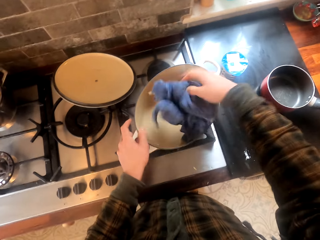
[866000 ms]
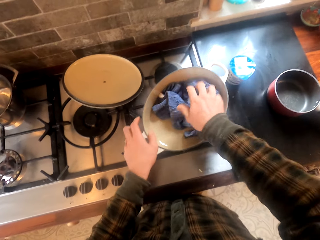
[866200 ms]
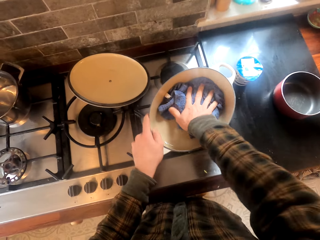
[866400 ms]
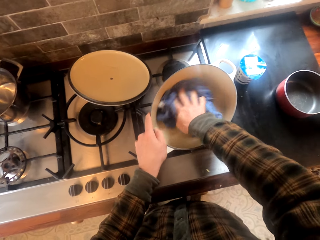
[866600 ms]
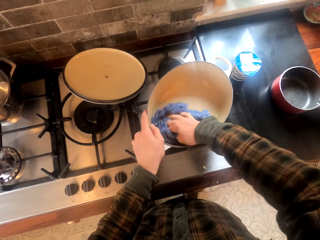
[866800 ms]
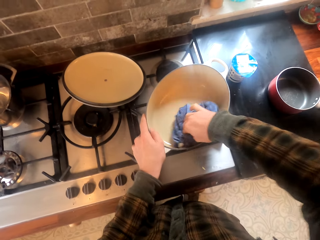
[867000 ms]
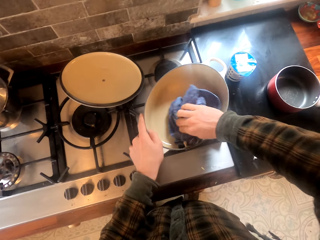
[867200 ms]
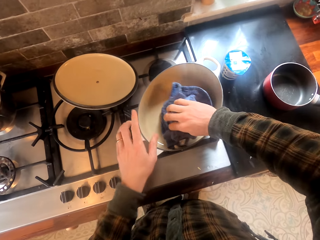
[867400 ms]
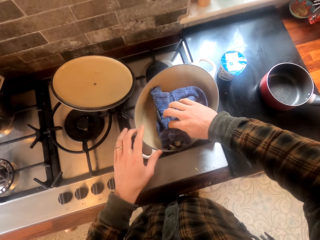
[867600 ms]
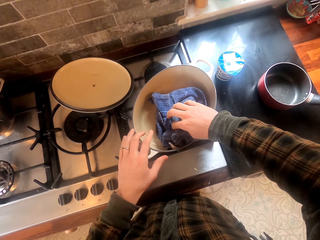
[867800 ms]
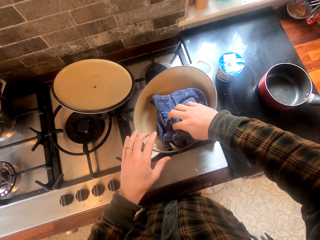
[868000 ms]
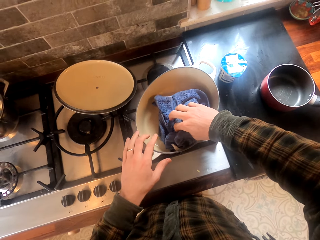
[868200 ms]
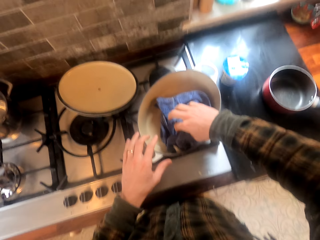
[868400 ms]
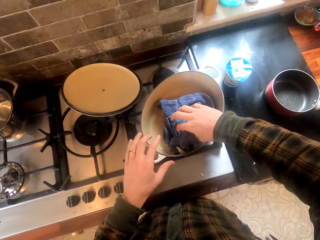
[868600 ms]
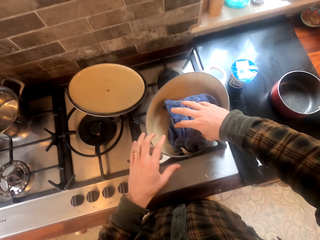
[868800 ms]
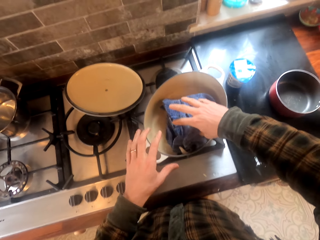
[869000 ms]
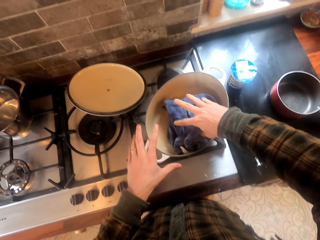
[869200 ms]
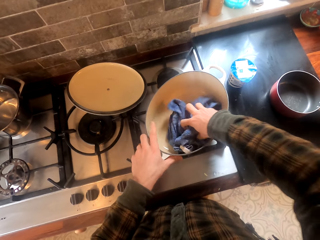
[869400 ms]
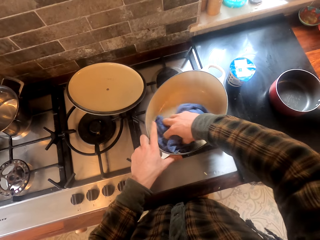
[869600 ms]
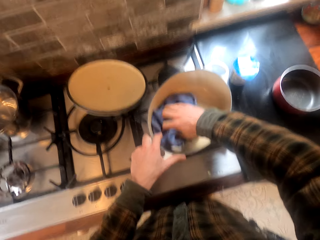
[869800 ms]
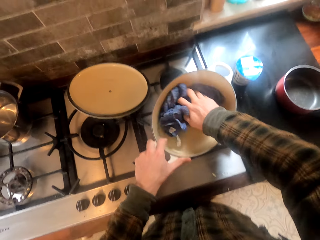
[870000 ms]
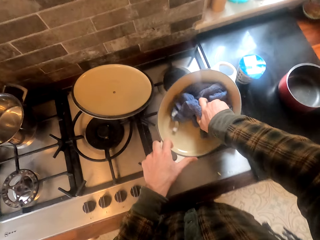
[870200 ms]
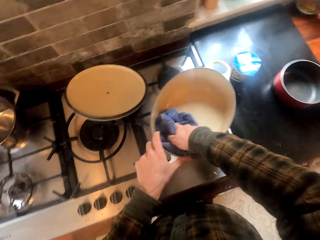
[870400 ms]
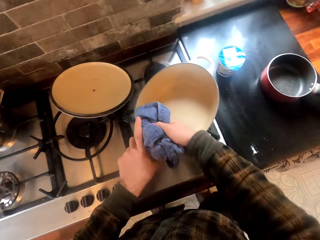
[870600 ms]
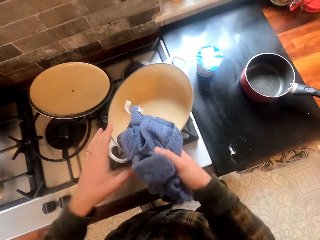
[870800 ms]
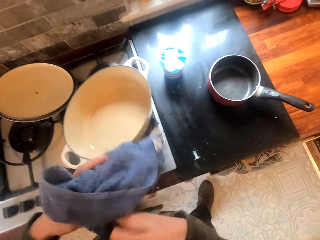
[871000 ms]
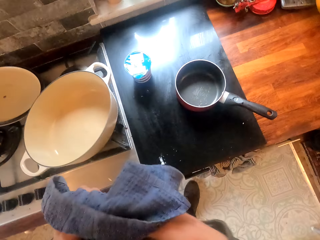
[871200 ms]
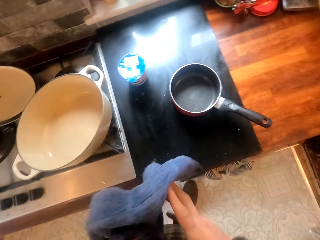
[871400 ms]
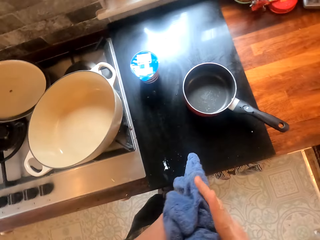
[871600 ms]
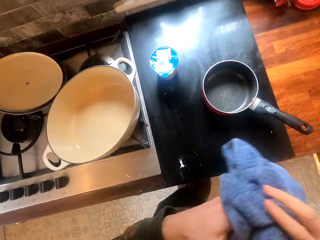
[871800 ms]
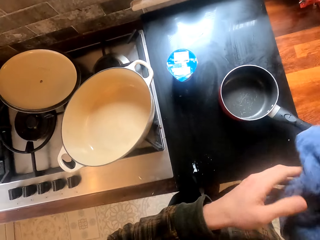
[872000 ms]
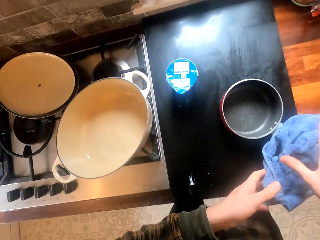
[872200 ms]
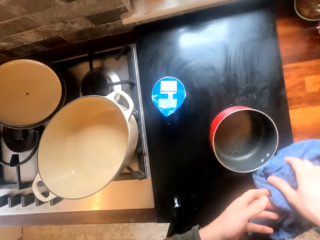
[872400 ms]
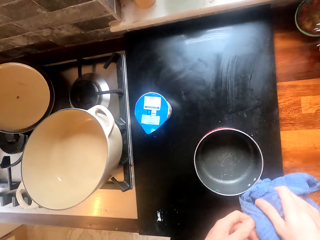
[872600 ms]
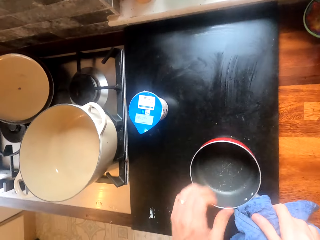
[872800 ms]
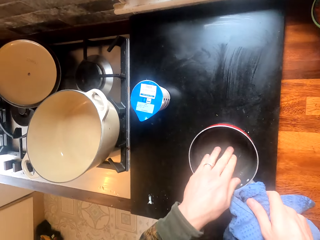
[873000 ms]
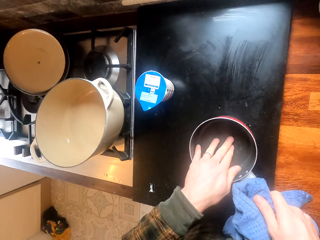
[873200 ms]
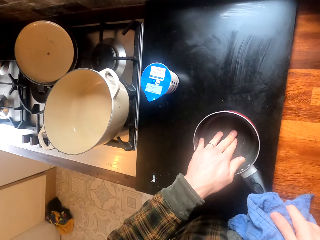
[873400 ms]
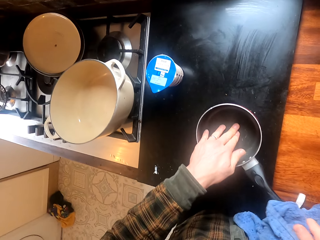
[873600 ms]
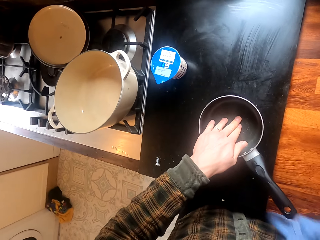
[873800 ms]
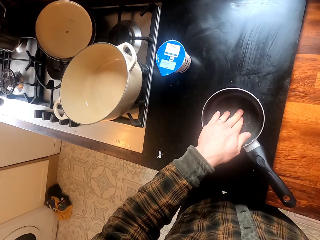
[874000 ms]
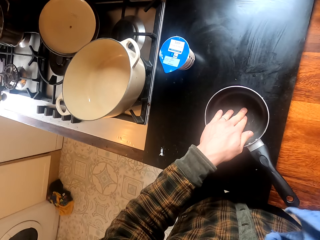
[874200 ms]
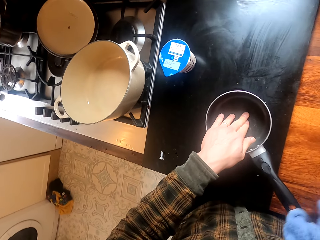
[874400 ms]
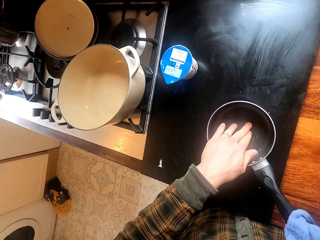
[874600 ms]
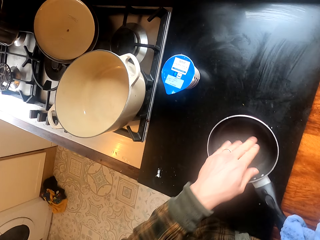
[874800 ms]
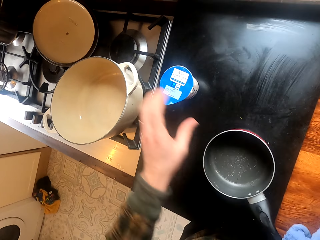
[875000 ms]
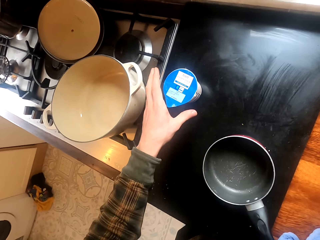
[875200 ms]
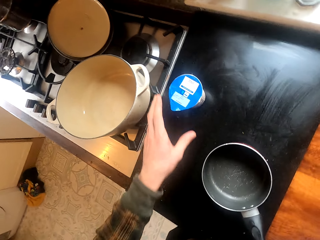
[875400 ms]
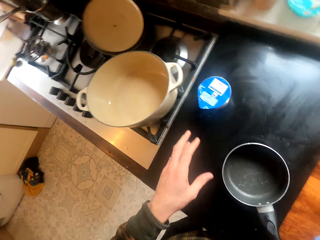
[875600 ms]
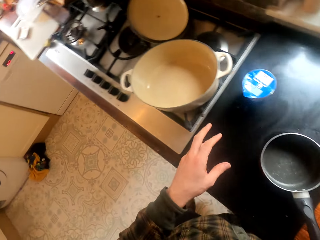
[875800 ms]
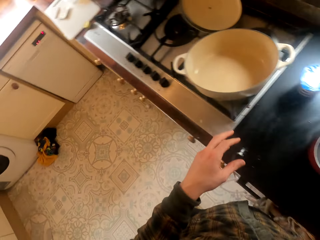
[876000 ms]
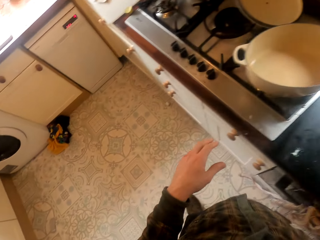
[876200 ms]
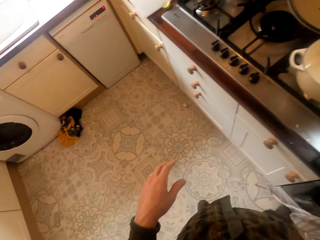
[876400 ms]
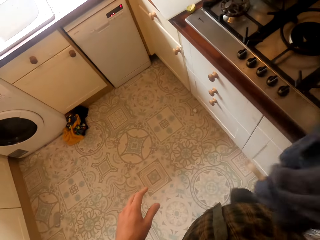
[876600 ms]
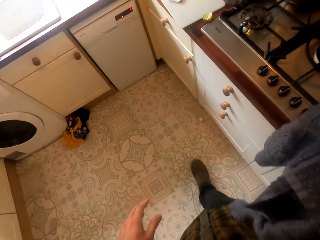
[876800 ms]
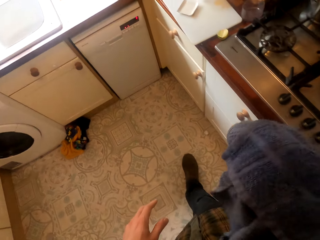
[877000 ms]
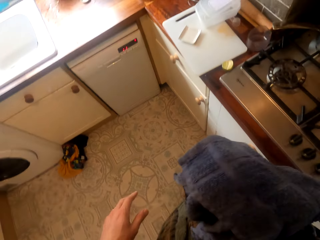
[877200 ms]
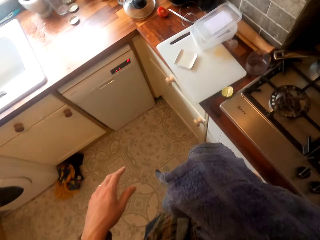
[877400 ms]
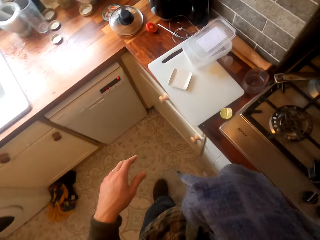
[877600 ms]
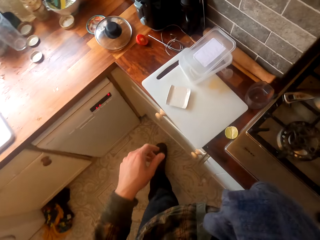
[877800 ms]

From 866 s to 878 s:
A woman responds to the camera wearer. The camera wearer talks to the woman. They hold the towel on the hands. They hold the cooking pot with a towel. They wipe the cooking pot's handle. They move the left hand. They walk in the room.

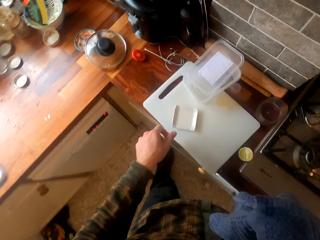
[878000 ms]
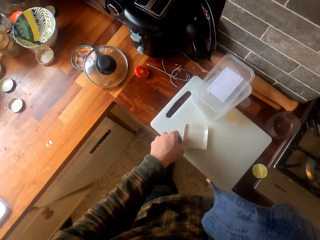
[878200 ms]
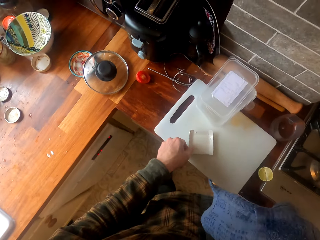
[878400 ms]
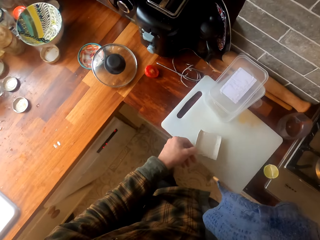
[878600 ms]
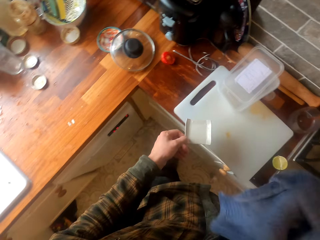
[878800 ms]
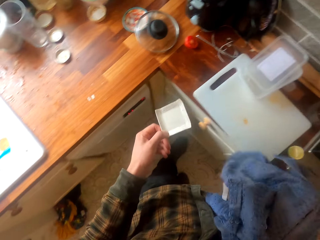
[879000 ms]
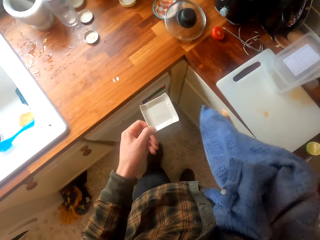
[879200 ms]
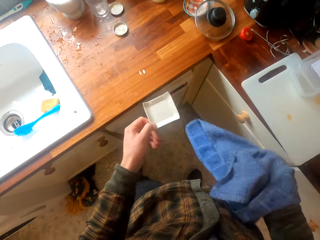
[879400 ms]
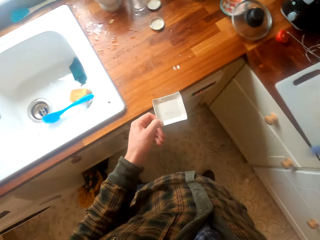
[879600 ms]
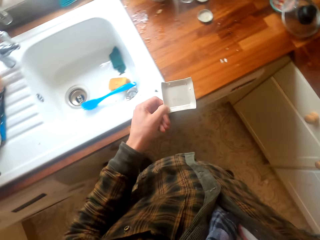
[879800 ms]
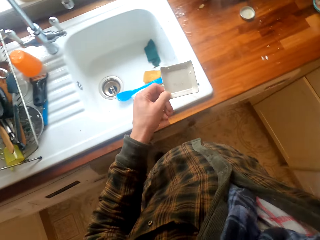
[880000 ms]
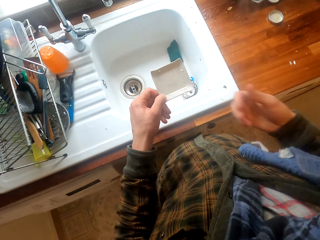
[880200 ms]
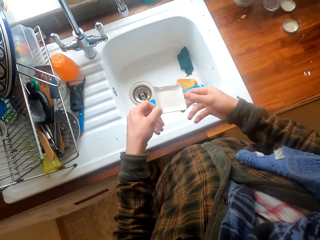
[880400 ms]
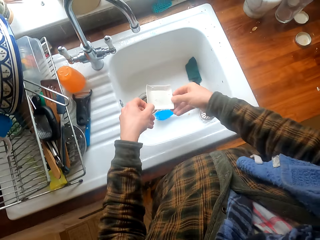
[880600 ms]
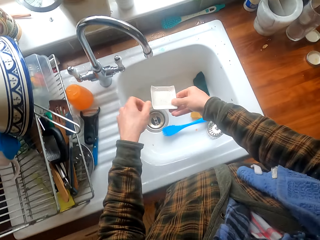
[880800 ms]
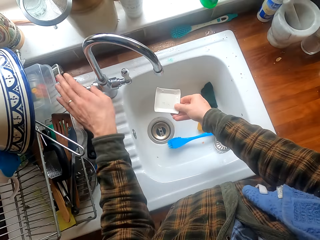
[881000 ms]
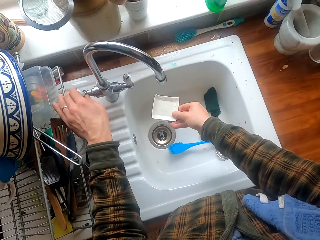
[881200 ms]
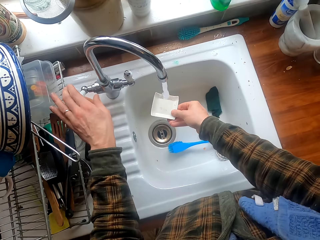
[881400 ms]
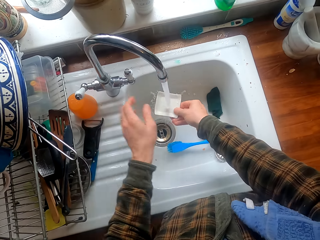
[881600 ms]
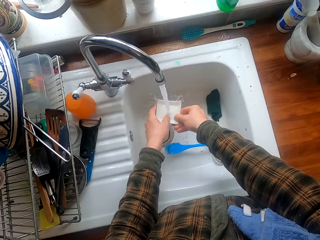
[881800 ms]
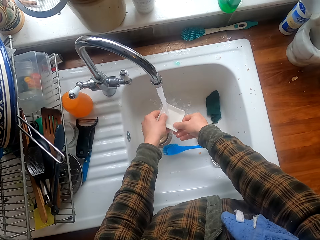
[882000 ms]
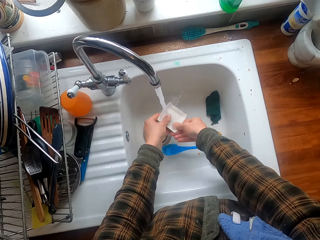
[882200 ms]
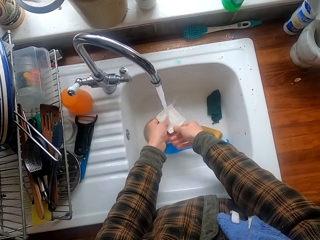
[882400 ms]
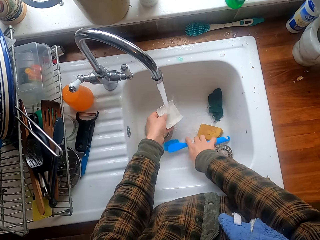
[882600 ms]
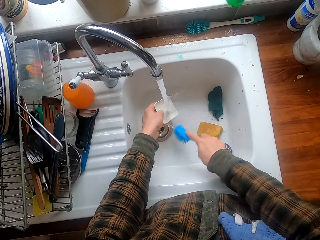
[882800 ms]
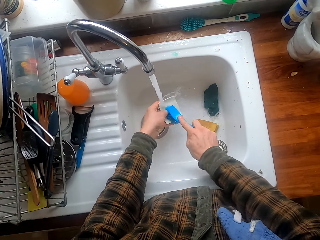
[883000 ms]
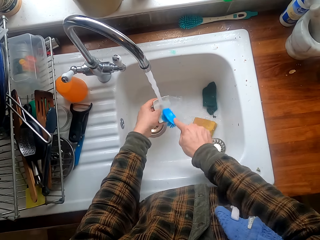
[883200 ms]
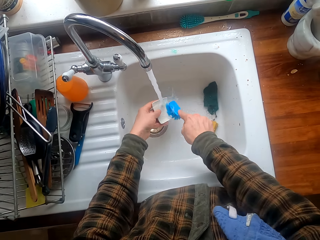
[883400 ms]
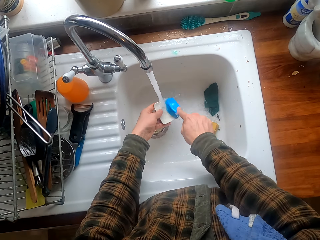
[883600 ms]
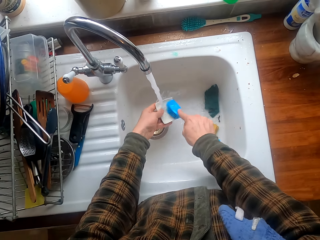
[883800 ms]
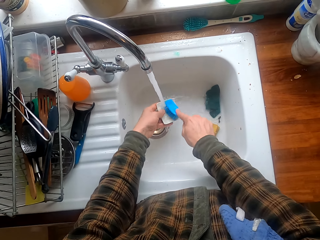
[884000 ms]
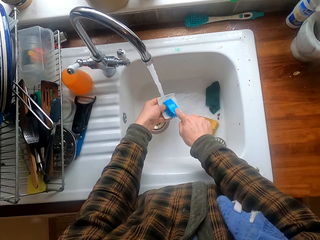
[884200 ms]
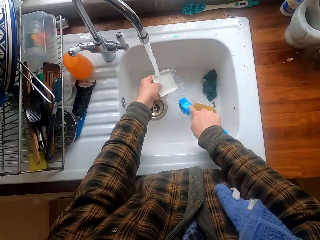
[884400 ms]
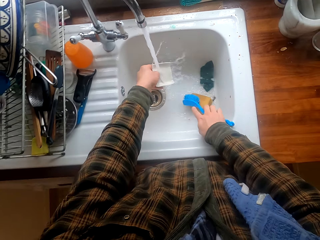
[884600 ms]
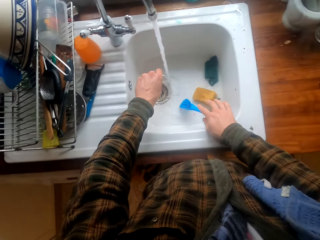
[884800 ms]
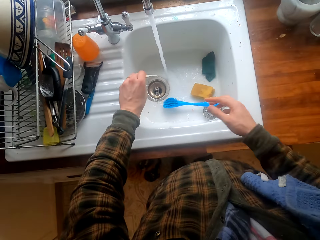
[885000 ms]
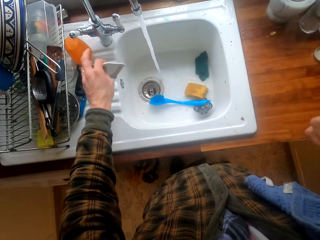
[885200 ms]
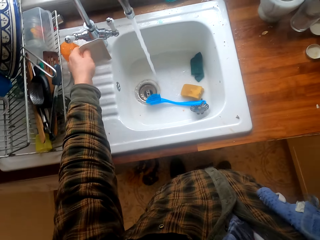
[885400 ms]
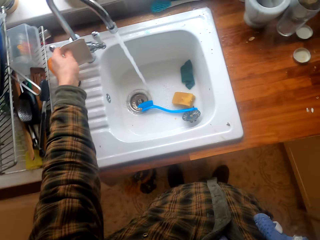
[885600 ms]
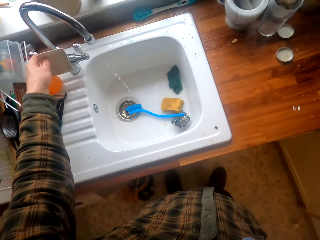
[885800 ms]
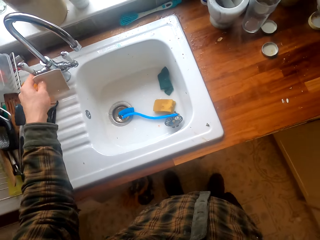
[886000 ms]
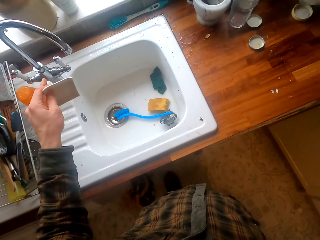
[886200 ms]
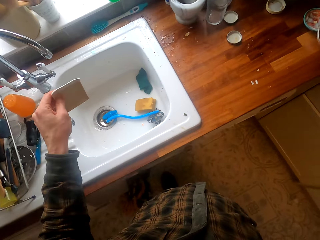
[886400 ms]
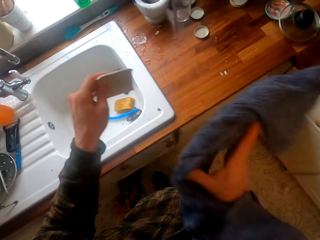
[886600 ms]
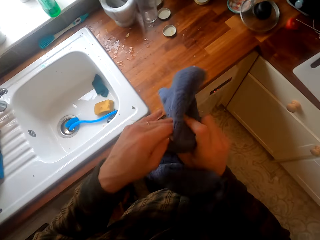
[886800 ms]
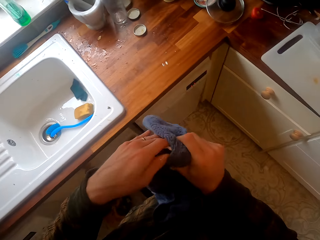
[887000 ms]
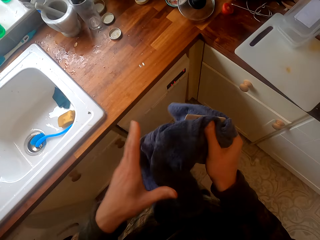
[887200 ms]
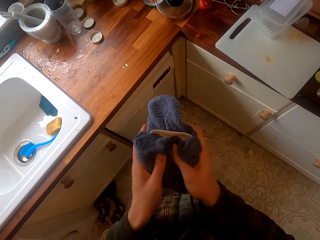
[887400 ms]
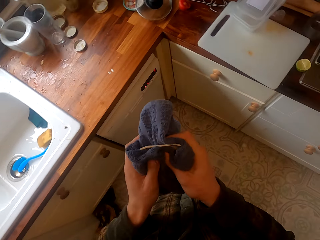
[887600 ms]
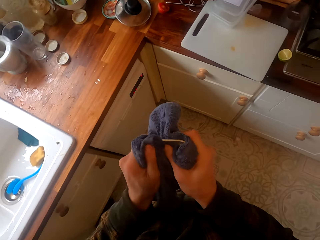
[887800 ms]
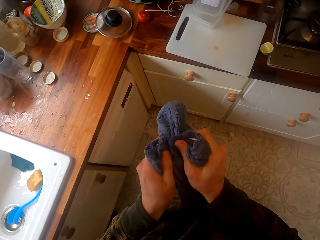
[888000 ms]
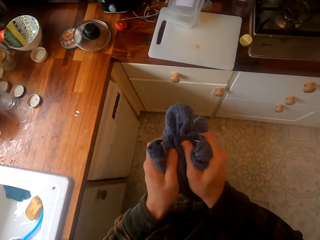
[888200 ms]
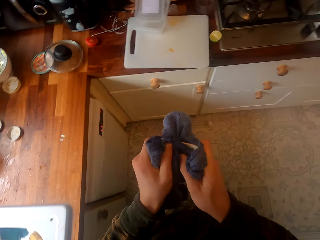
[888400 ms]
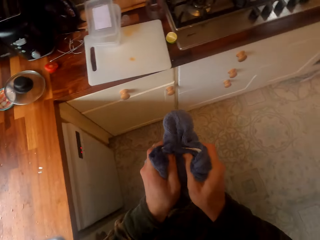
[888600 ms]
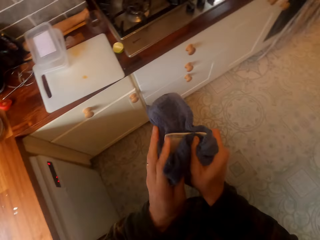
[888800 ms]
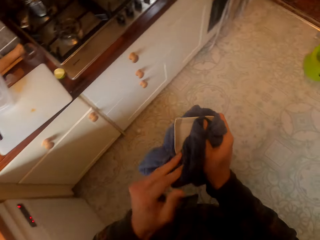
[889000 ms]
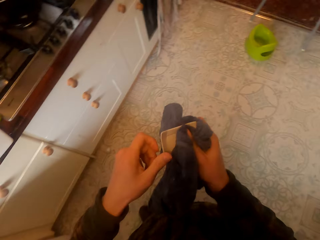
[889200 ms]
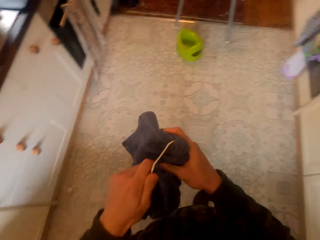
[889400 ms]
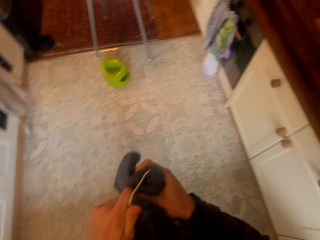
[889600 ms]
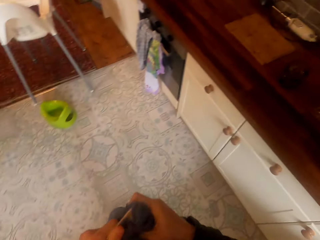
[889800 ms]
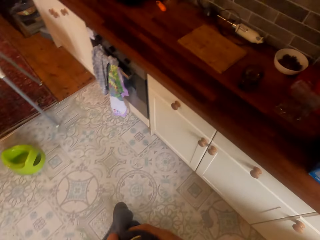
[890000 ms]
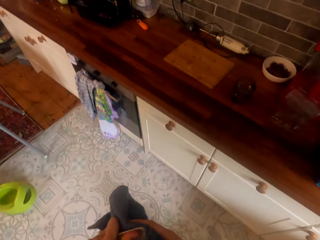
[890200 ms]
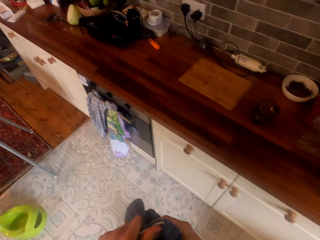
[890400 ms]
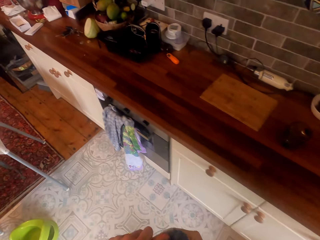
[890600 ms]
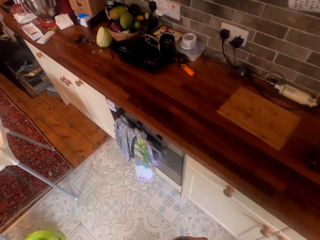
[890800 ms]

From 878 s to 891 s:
The camera wearer picks up a plate or sauce tray from the table. They take the towel, put the towel on the shoulder and move to the sink. They open the kitchen tap. They clean the plate in the kitchen sink. They take a washing brush. They wash the sauce tray with the washing brush. They put the washing brush in the sink. They close the kitchen tap. They take the towel. They wipe the plate with the towel. They move in the room.
